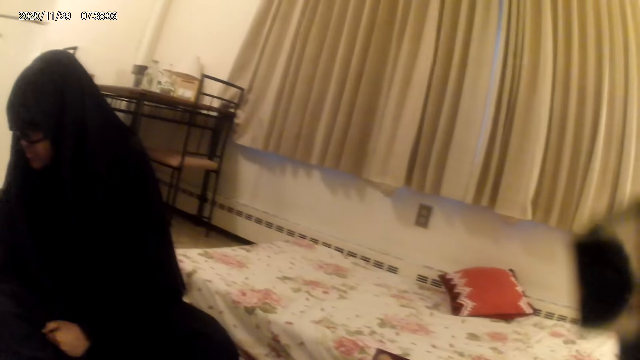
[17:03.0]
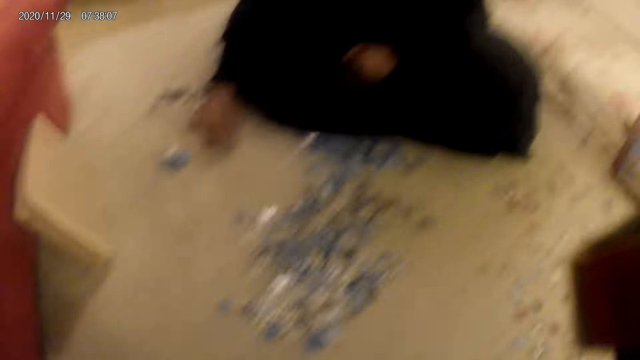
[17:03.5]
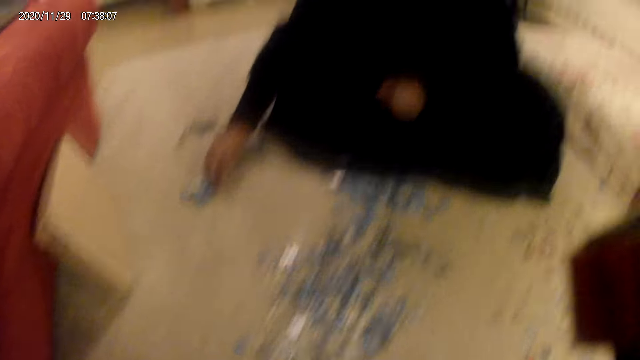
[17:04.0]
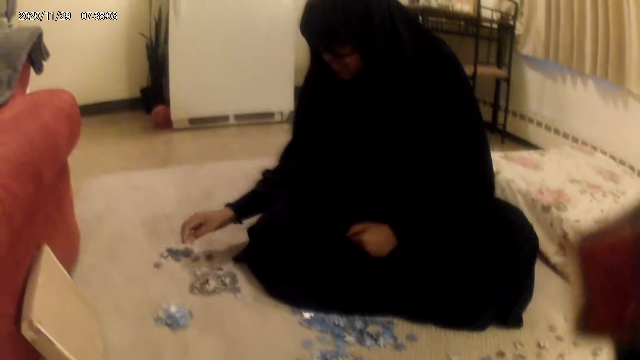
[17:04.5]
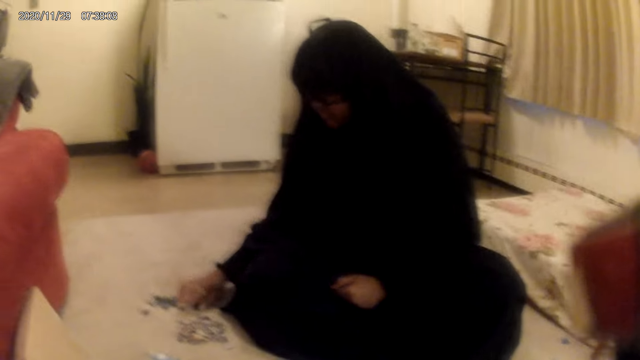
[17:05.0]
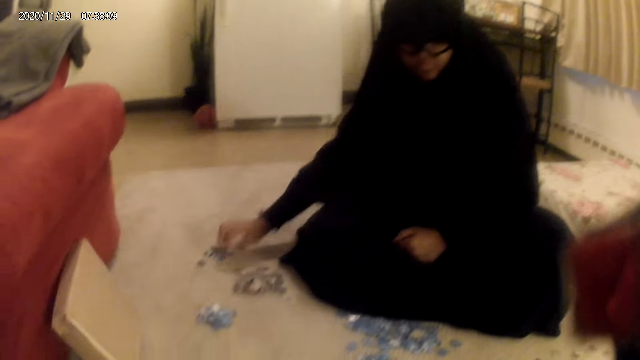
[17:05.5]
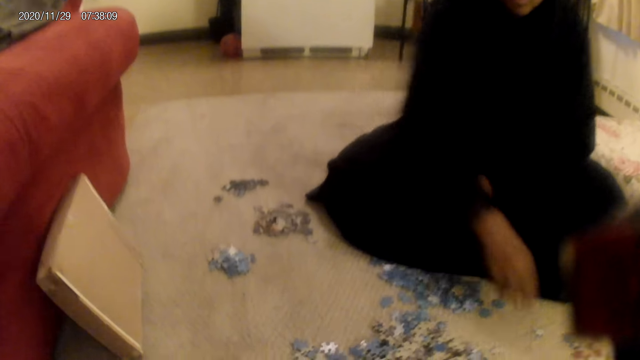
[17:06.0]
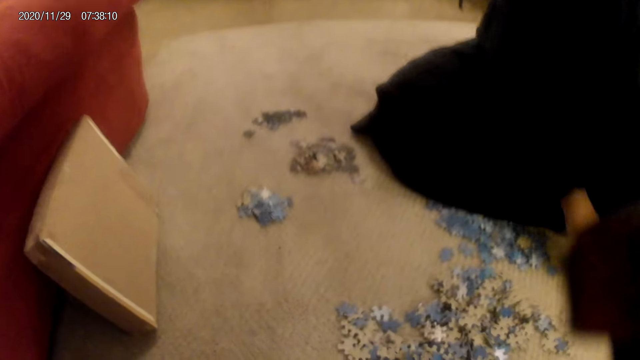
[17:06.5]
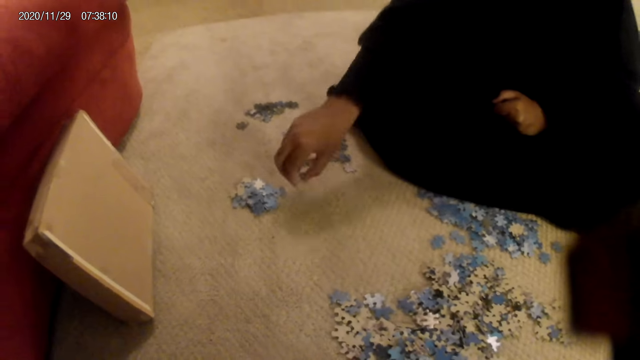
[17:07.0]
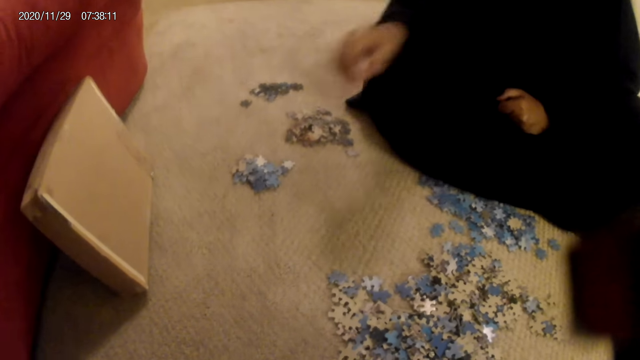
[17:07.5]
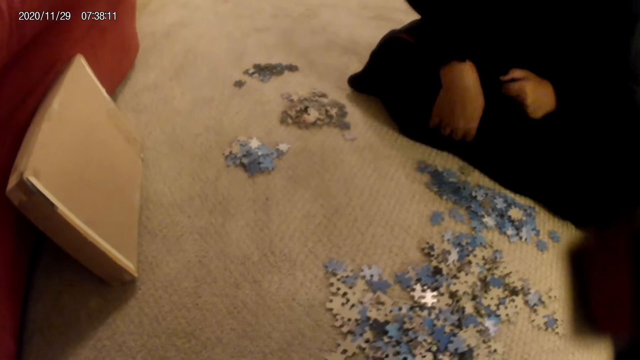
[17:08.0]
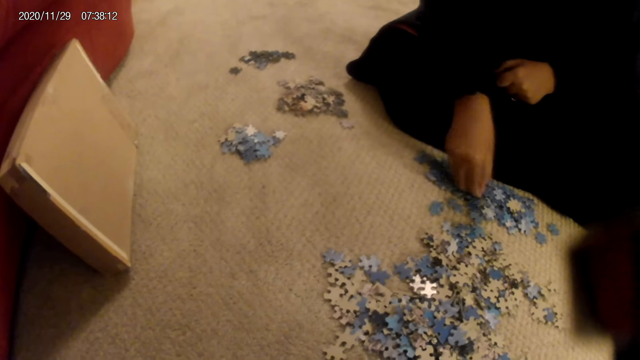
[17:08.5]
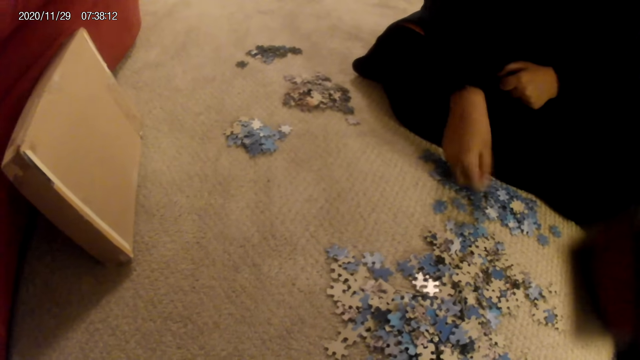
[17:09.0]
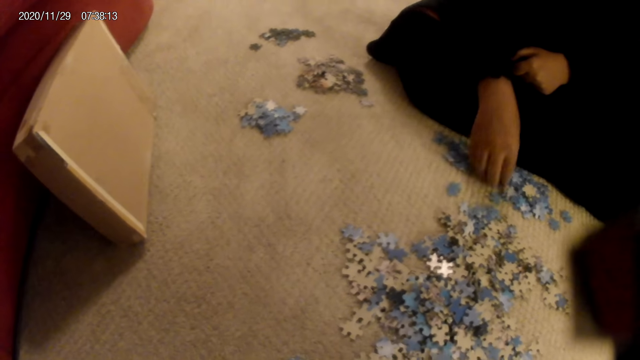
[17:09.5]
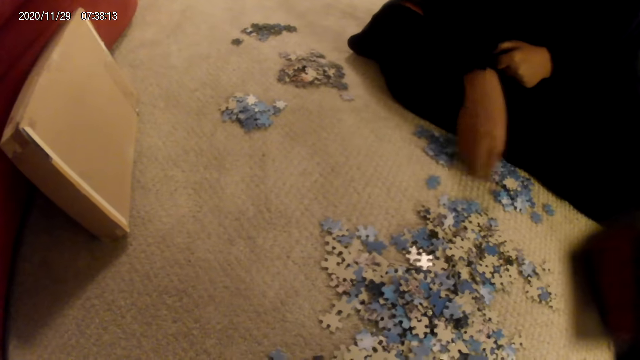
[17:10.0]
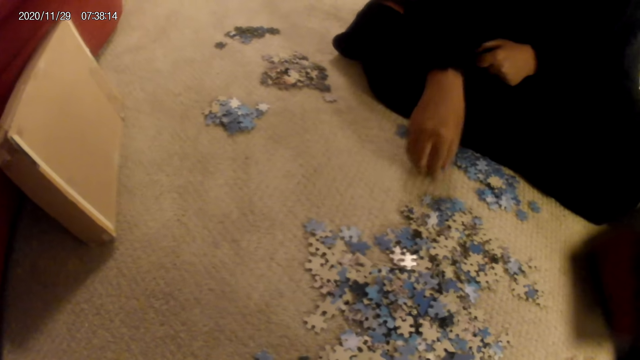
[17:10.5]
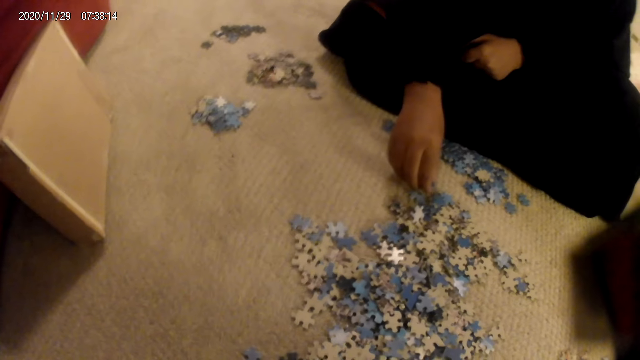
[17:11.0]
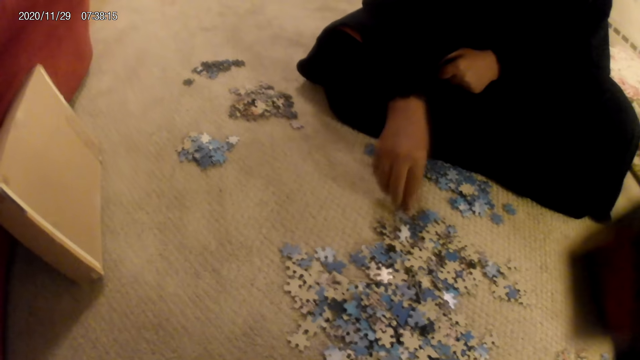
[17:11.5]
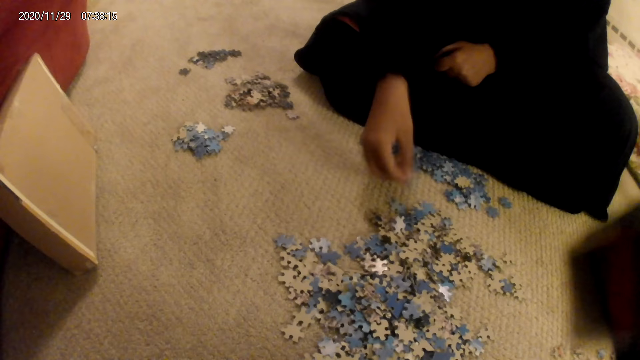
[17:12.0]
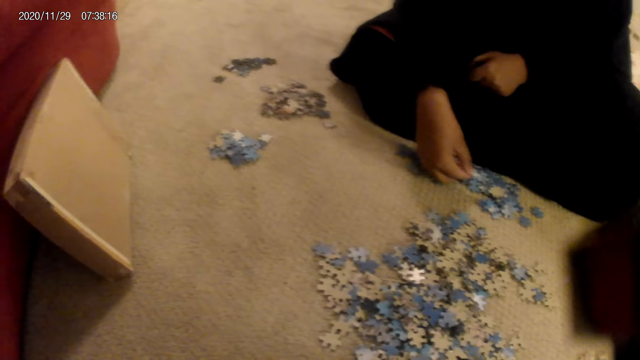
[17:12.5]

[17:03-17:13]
The woman moves the cards on the floor. She does something. She moves a card on the floor. She sorts the cards on the floor.

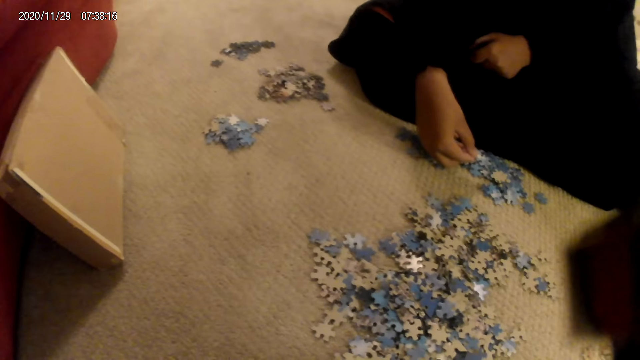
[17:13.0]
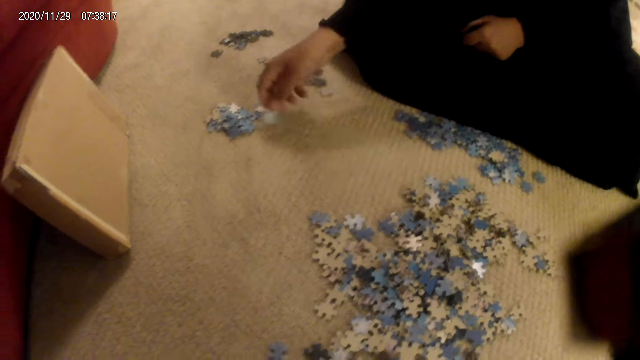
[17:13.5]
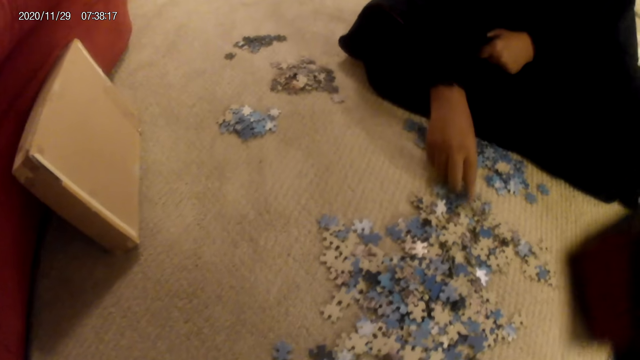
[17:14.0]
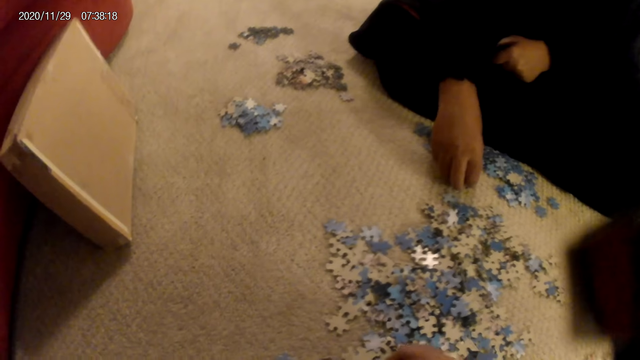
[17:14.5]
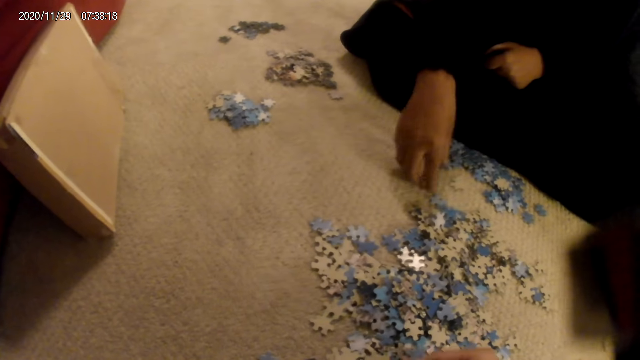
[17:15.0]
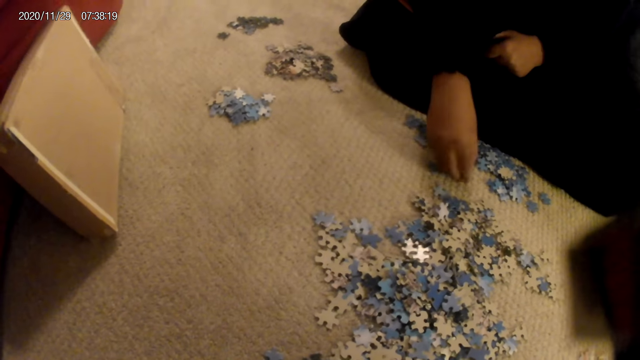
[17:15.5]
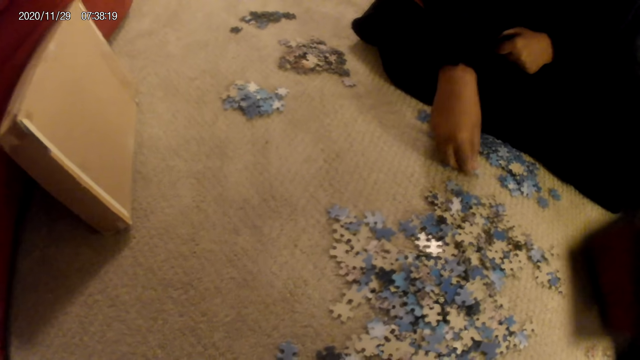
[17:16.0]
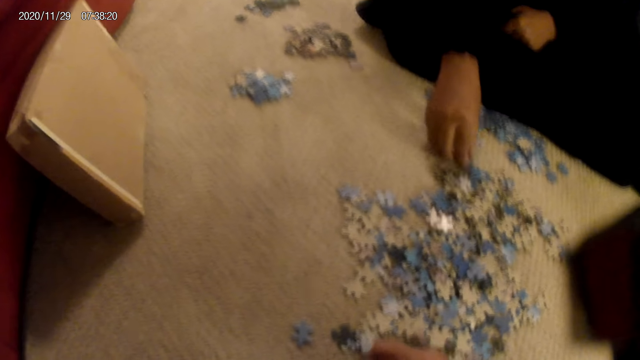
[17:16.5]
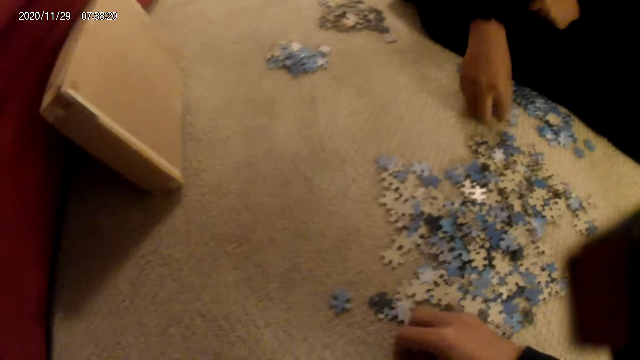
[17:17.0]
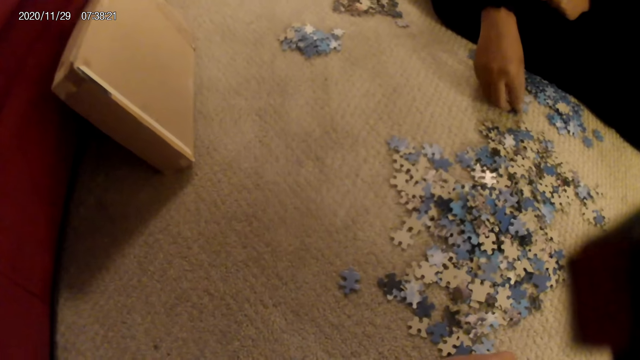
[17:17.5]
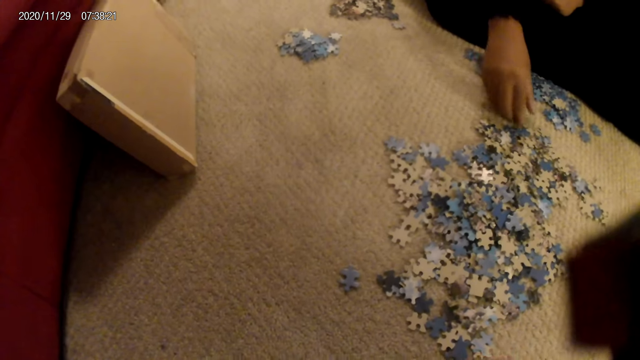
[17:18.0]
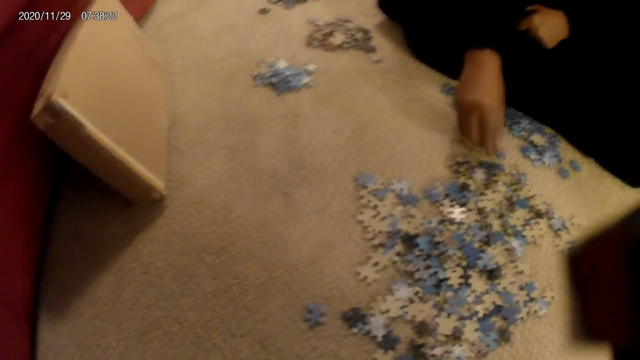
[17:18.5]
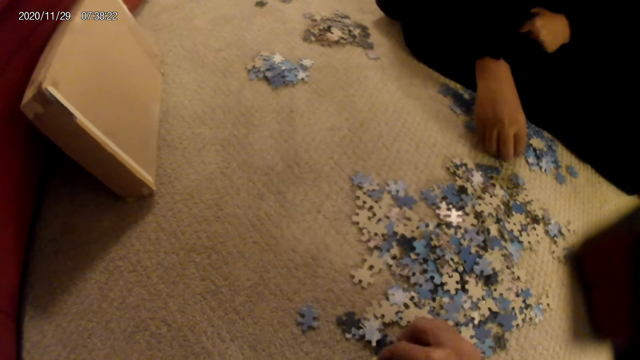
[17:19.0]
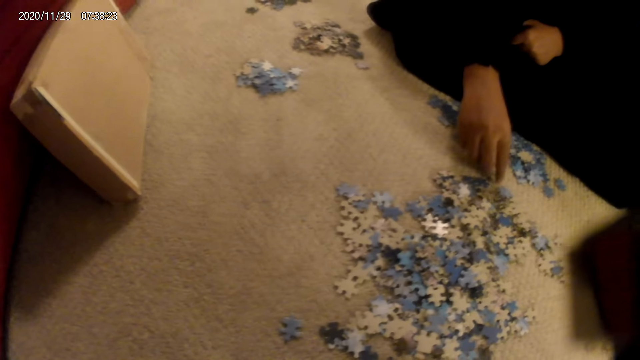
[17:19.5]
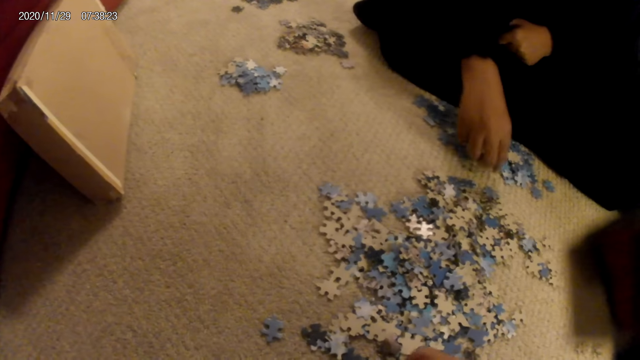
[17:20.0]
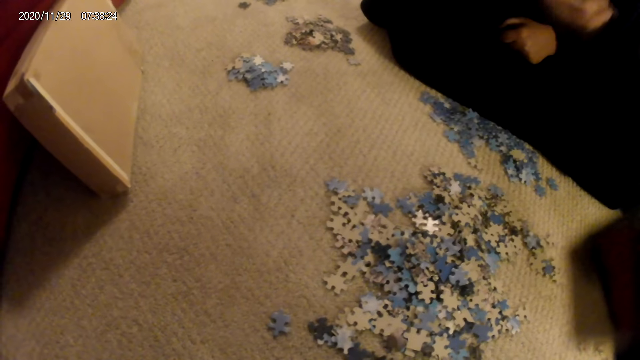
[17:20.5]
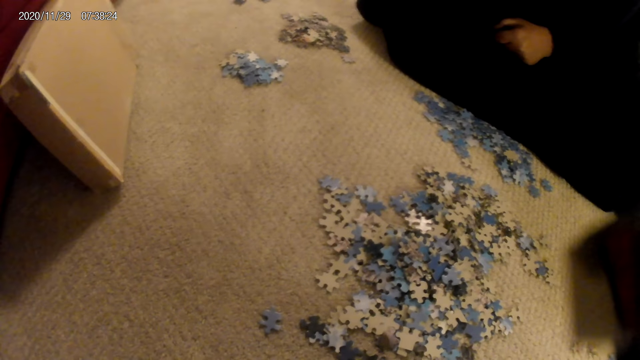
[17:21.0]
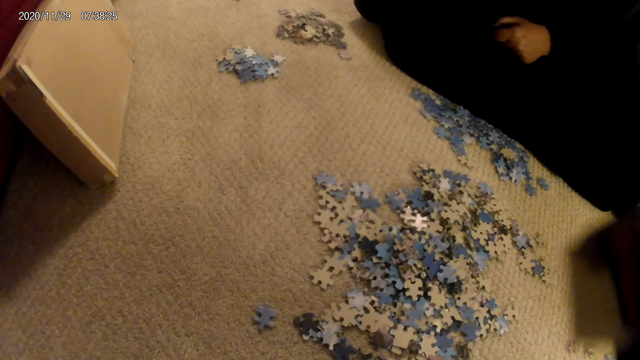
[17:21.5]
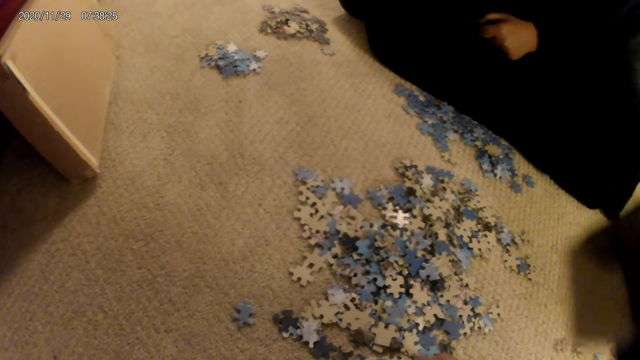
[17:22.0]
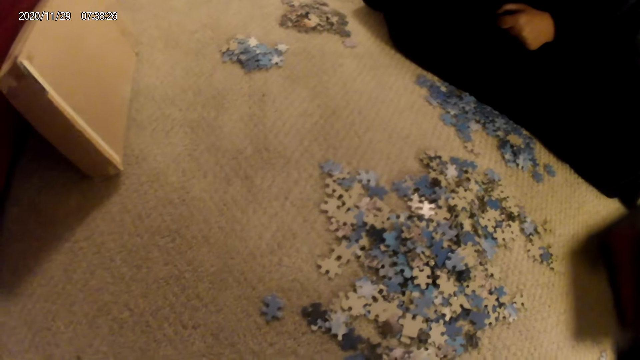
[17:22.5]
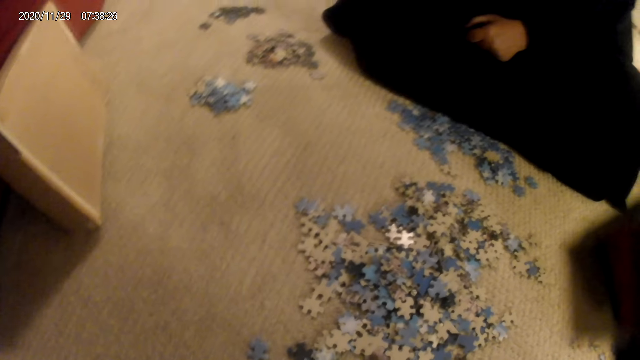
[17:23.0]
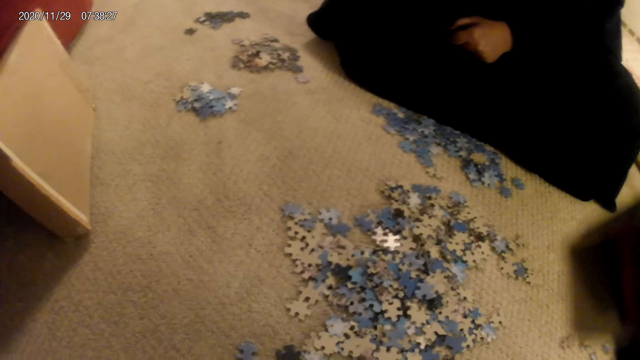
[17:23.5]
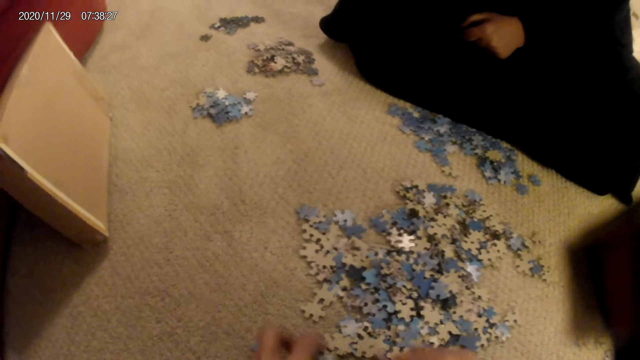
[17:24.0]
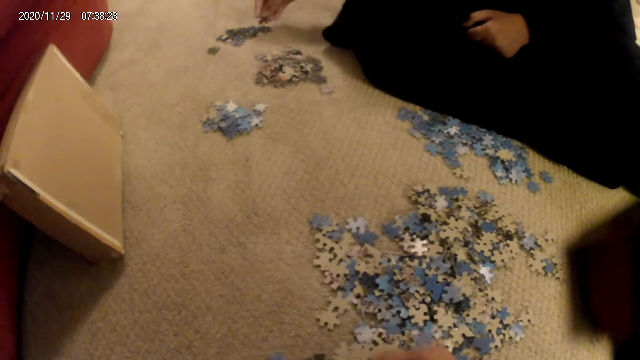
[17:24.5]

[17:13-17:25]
The woman moves the cards on the floor. She sorts the cards on the floor. She picks a card from the floor. She looks at the jigsaw puzzle pieces. She does something. The camera wearer does something.
